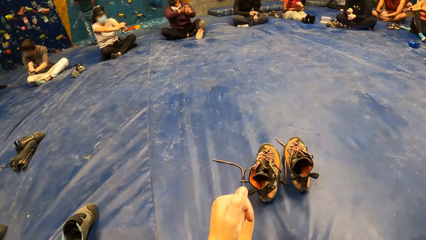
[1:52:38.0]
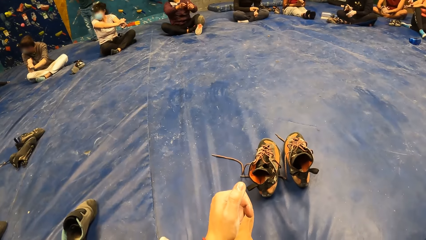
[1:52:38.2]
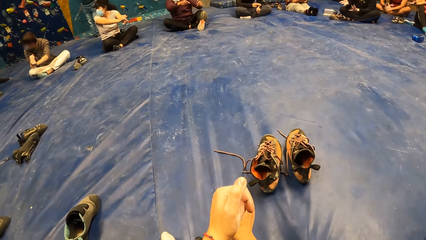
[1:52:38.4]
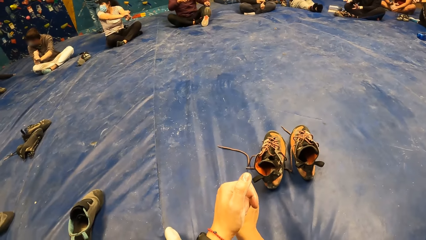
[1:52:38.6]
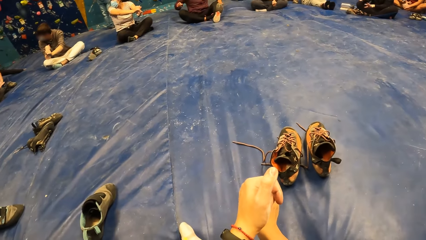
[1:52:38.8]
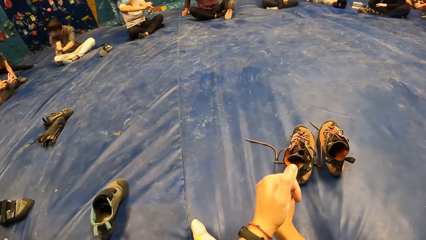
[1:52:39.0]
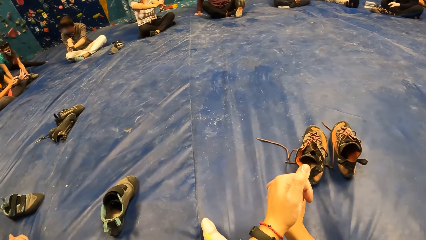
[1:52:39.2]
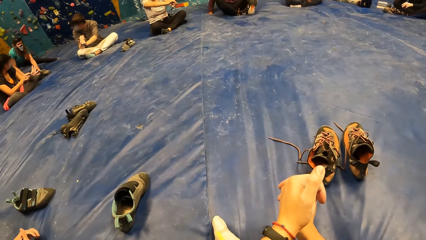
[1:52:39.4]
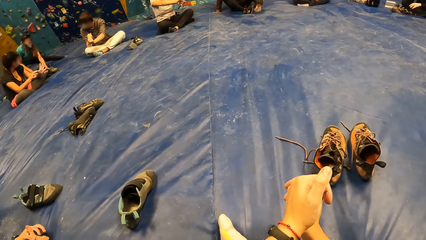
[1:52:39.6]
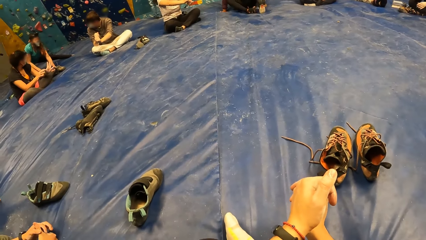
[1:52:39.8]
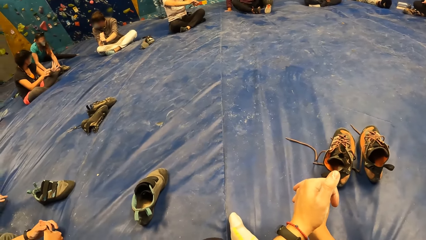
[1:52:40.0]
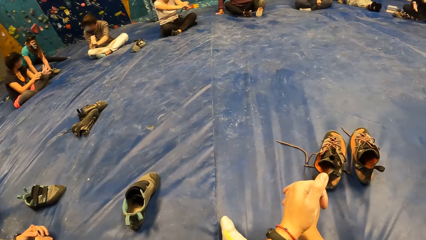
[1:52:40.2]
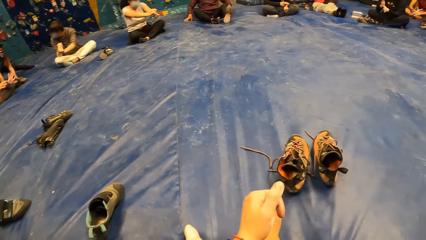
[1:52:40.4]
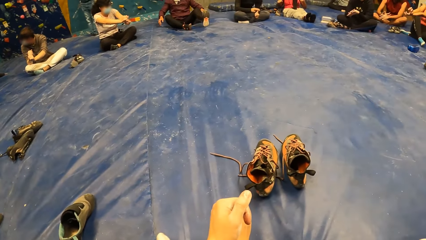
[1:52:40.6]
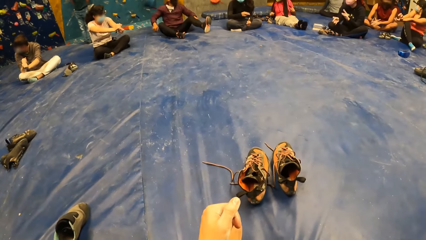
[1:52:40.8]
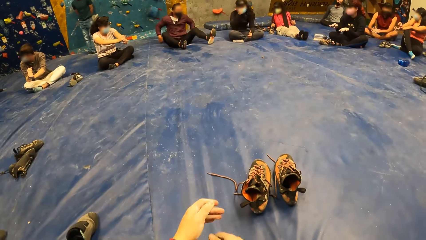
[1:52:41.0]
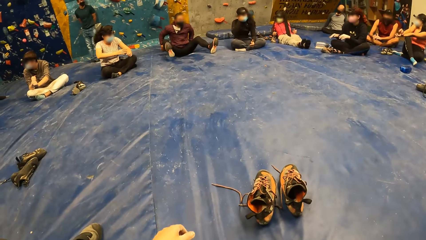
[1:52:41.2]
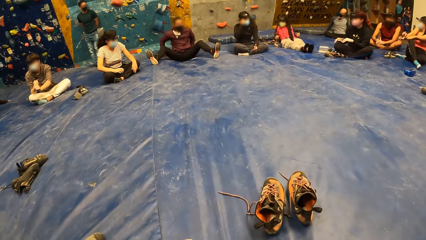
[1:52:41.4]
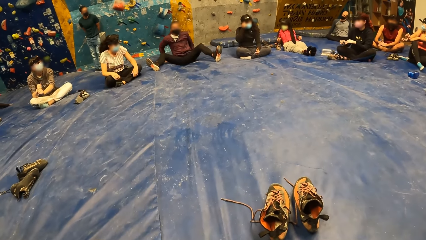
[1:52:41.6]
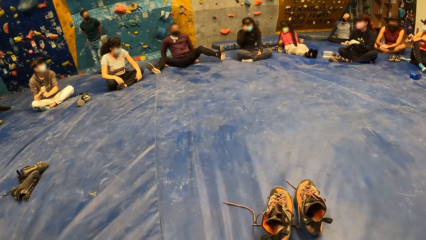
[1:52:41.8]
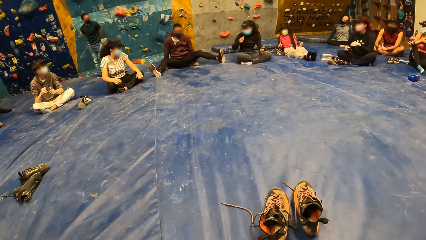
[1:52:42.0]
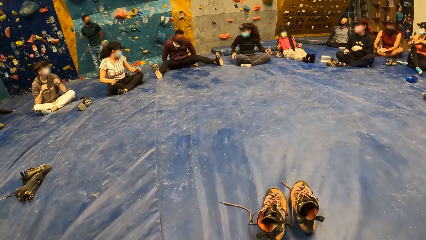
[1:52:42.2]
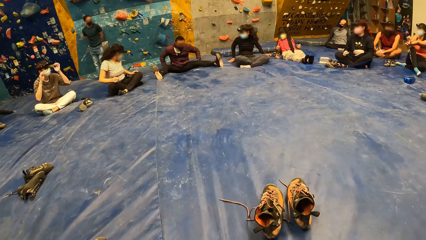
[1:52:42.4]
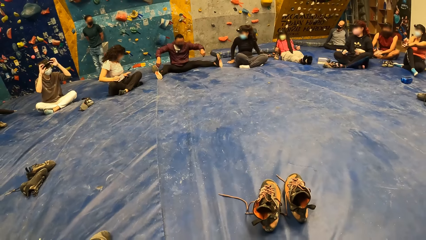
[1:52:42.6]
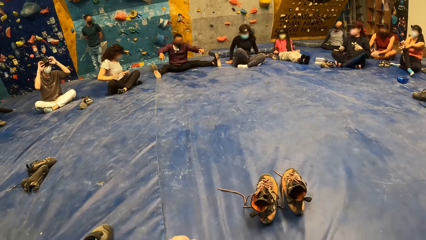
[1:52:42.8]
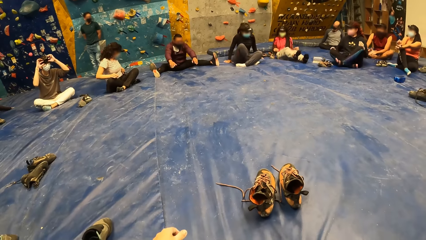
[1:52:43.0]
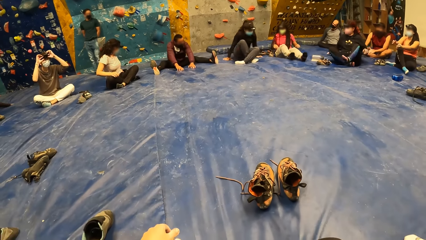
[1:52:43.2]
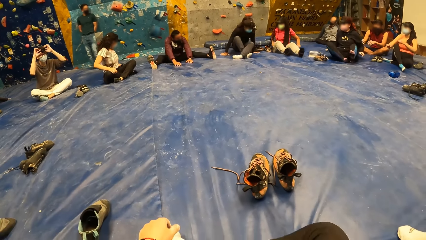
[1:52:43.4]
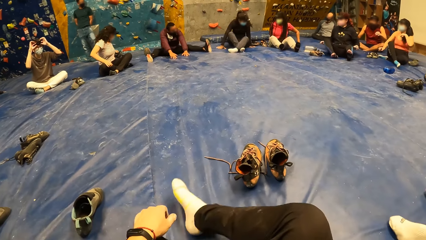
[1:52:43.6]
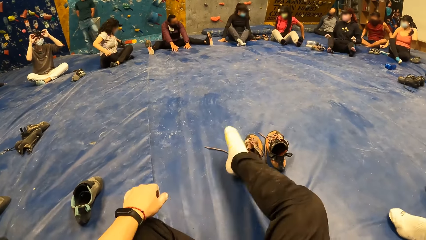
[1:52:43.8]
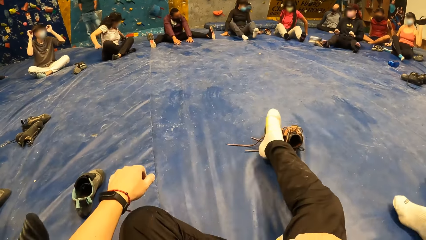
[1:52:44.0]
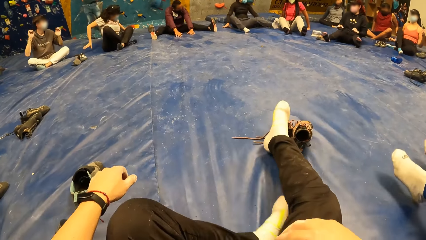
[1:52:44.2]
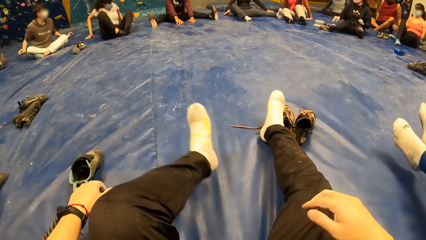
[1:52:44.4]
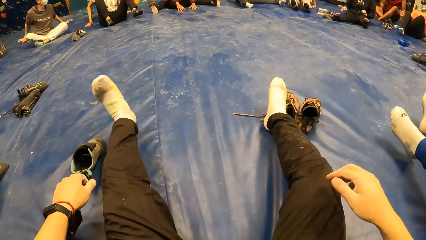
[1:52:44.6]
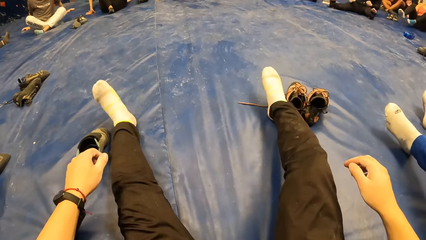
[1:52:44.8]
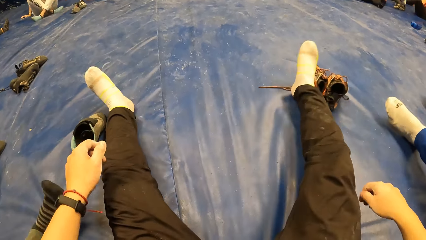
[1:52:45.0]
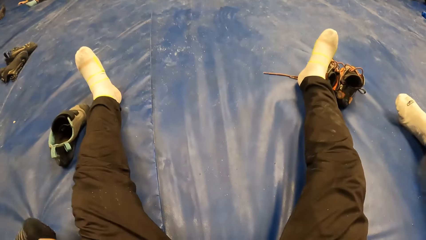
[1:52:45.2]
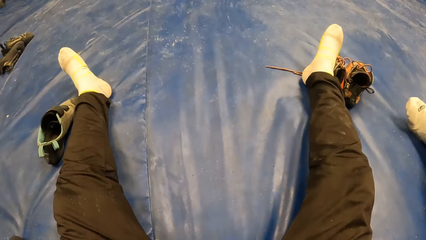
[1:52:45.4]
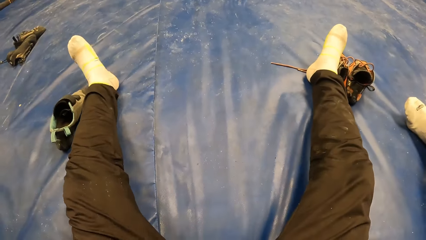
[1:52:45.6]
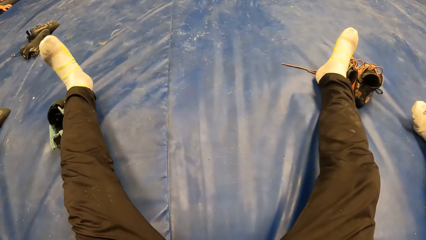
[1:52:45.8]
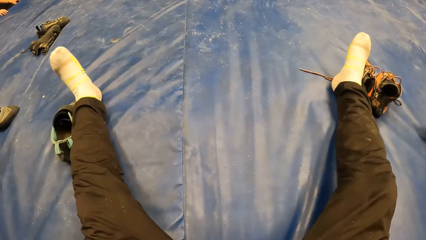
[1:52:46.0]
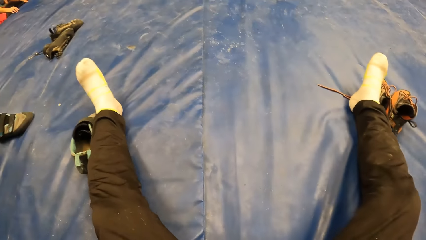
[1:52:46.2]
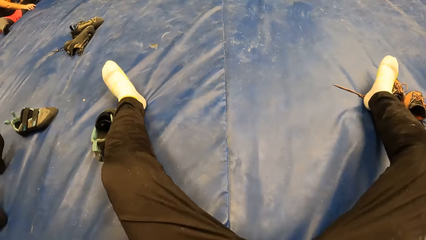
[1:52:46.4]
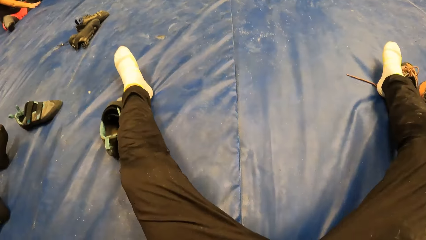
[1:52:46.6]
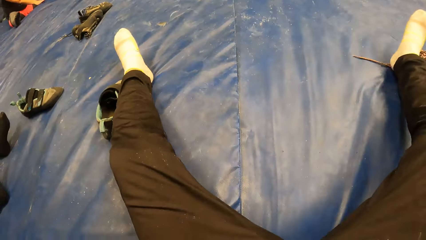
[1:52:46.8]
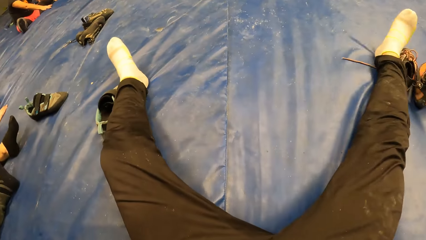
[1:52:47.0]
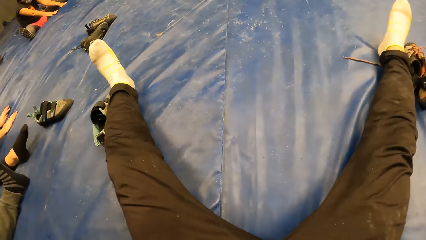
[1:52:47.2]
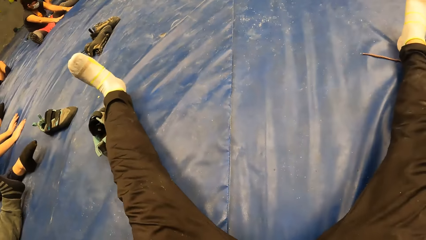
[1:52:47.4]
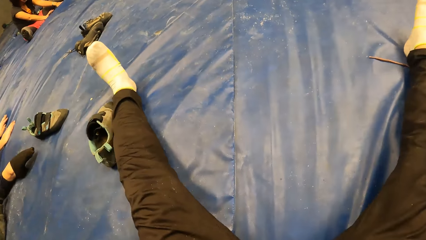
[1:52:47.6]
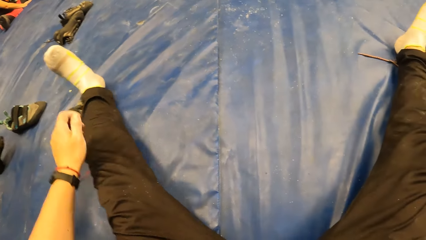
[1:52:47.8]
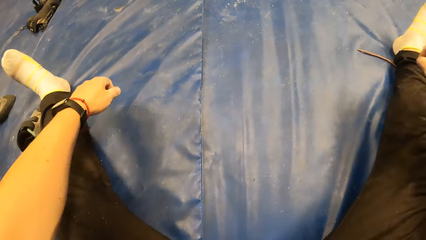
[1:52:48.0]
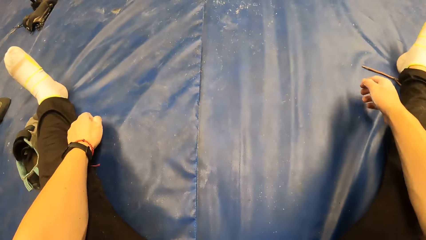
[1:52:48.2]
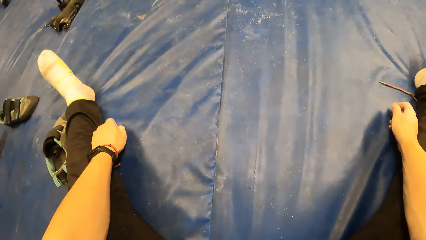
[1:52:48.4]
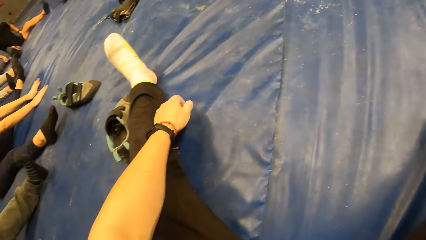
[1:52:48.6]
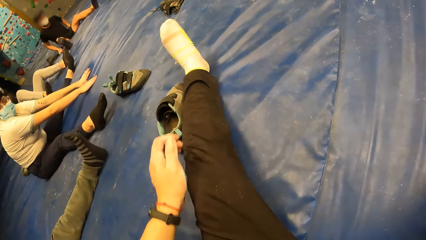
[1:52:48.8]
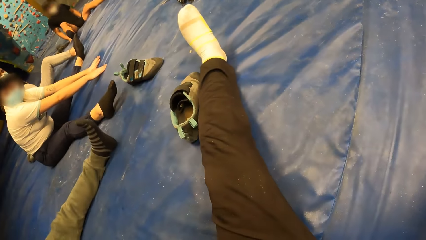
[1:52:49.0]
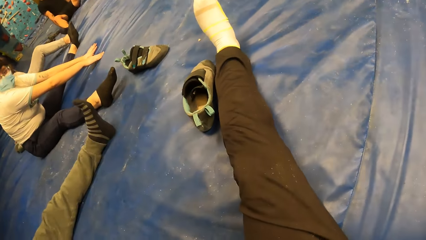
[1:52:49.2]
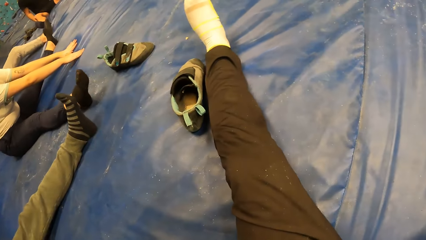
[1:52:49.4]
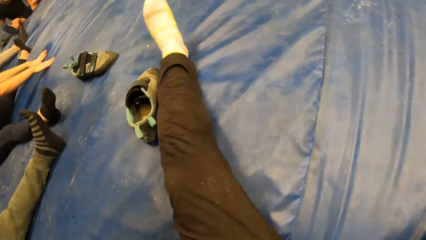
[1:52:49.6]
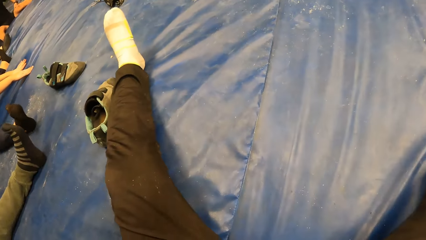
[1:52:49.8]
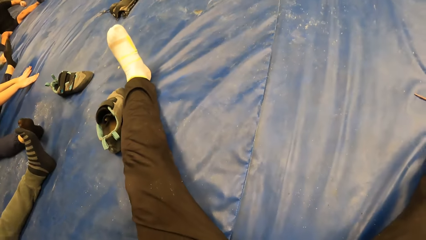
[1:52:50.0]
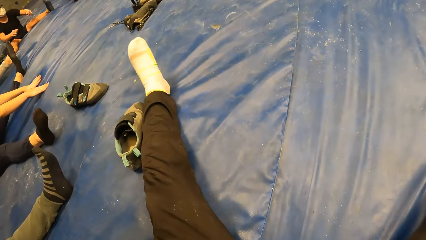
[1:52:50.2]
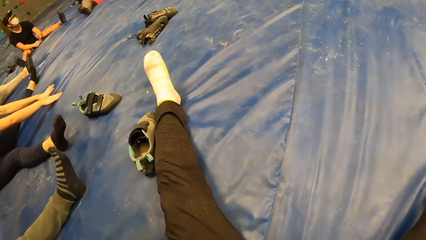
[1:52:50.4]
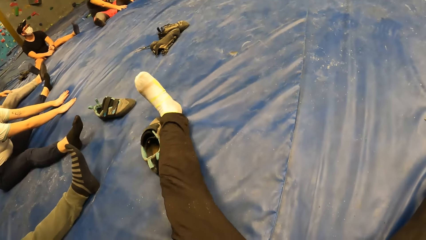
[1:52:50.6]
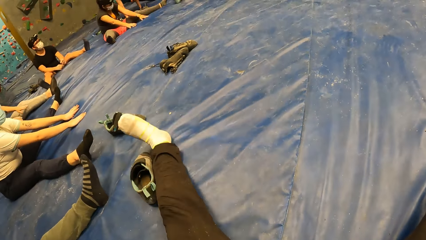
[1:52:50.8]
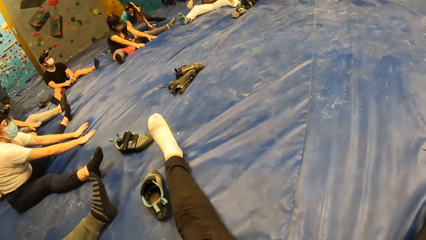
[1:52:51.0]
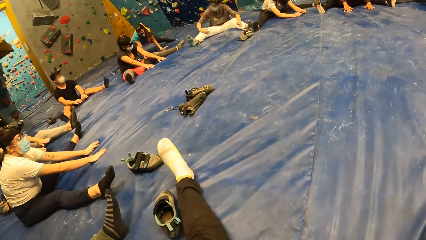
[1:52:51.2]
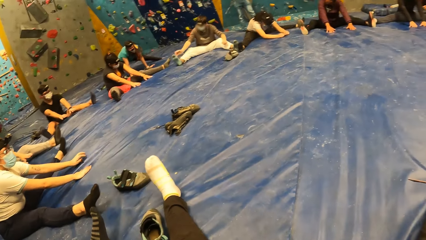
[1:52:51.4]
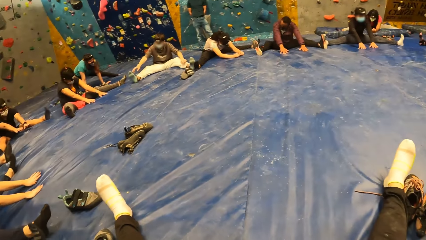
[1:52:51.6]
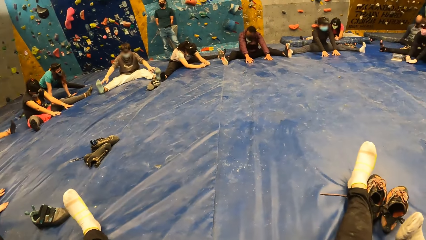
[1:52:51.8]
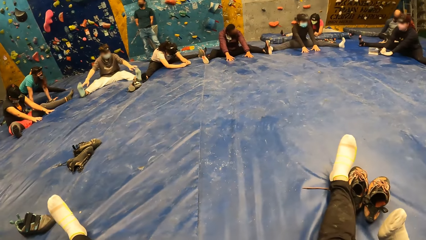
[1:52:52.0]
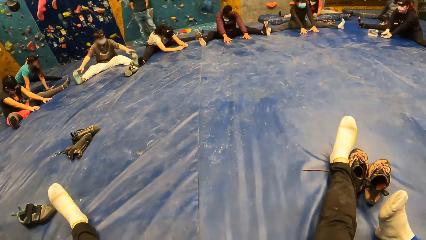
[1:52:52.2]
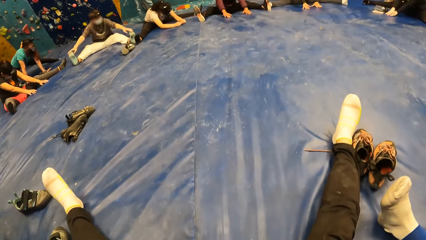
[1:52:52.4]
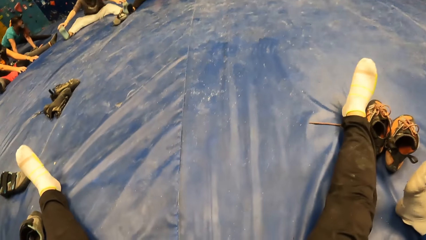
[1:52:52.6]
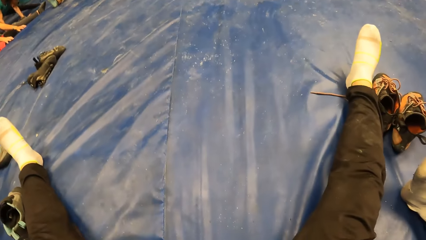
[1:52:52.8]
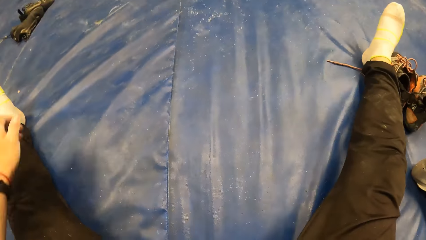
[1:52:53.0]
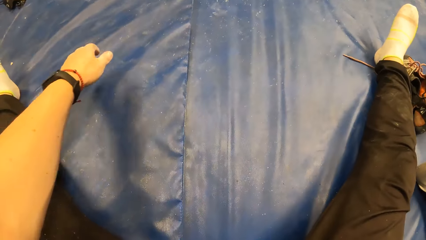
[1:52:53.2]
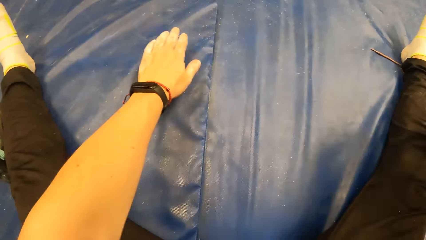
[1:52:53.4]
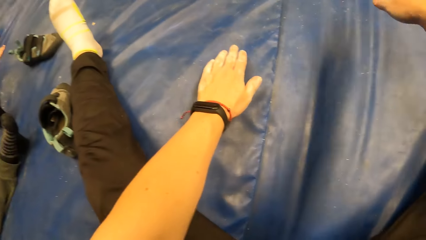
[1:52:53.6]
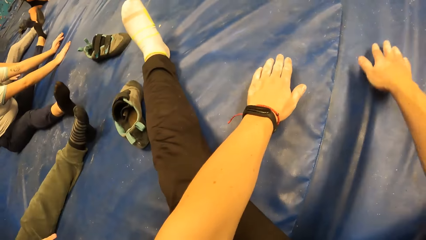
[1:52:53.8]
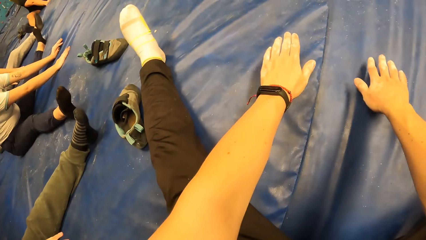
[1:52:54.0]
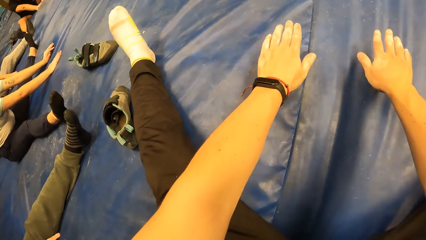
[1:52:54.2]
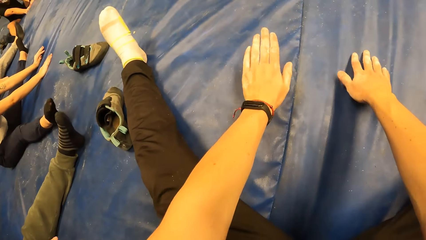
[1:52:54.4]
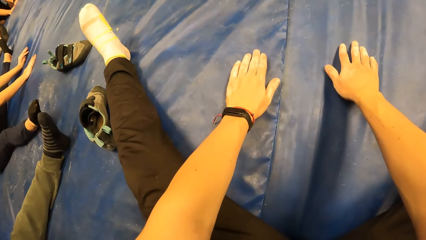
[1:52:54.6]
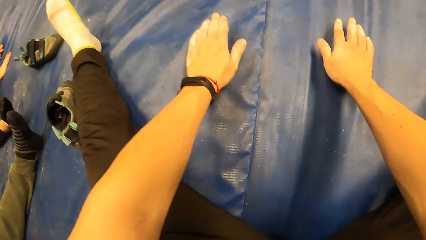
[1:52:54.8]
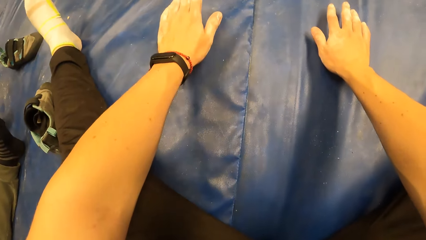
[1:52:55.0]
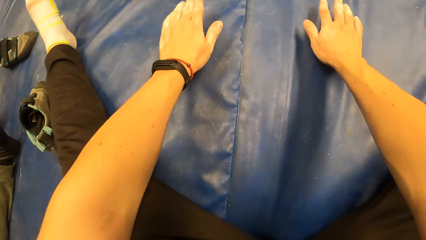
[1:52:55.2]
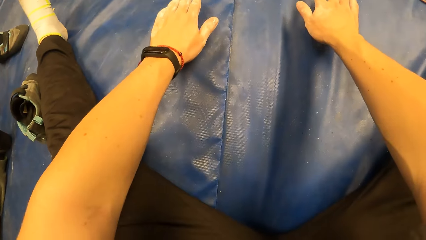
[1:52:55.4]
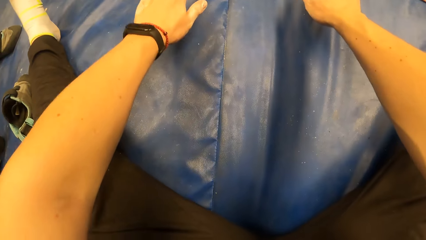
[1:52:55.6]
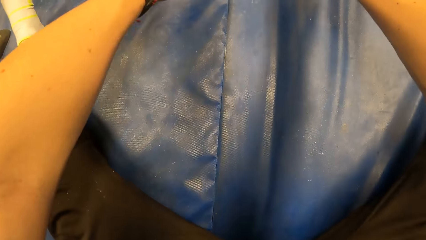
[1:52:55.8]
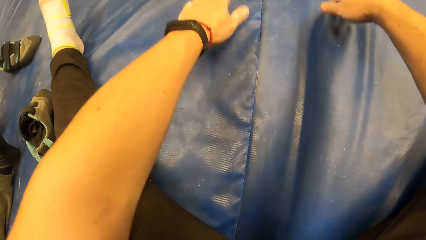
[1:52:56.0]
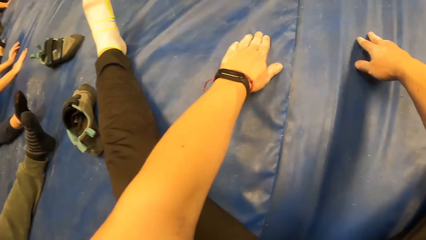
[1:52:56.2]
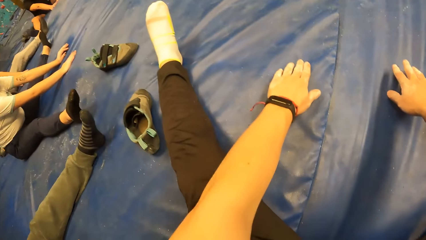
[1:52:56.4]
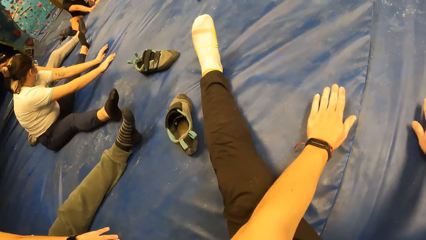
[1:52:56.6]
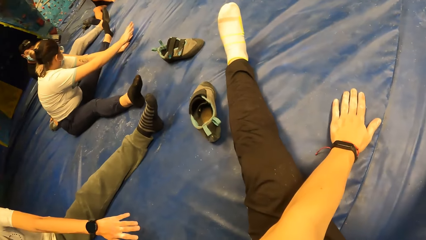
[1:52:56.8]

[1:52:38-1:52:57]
The man moves back on a floor and opens his leg. The man moves back on the floor and places his hands on the floor. The camera wearer opens his legs. He puts his hands in front and taps the ground with his hands.
